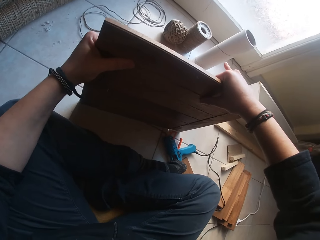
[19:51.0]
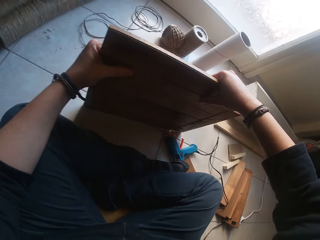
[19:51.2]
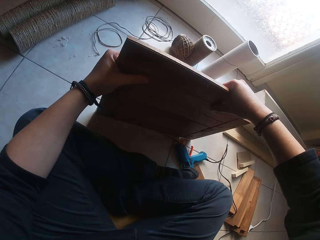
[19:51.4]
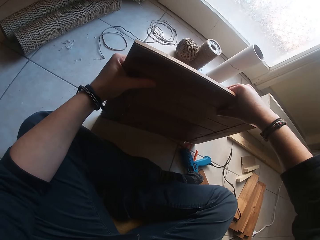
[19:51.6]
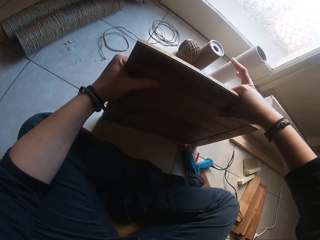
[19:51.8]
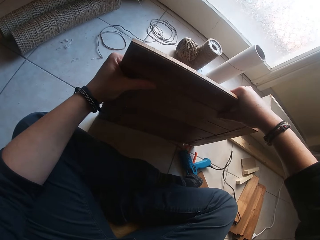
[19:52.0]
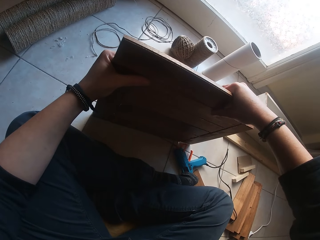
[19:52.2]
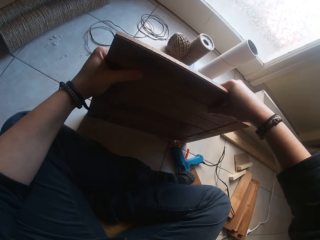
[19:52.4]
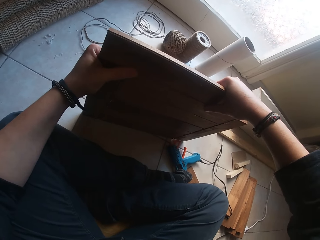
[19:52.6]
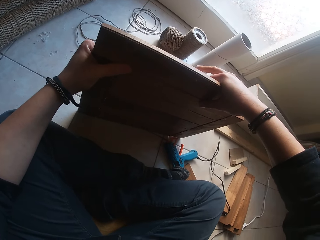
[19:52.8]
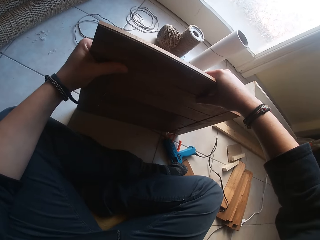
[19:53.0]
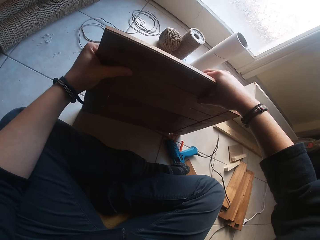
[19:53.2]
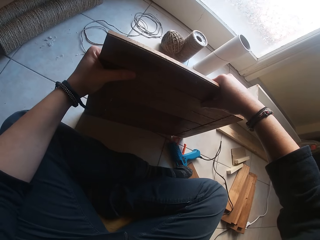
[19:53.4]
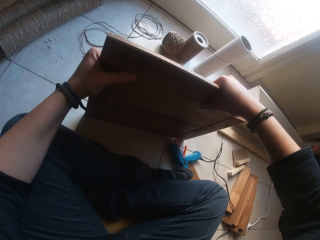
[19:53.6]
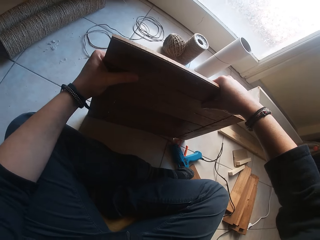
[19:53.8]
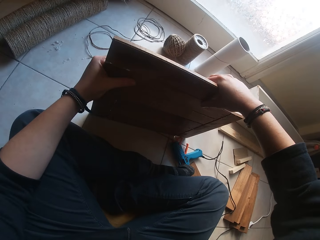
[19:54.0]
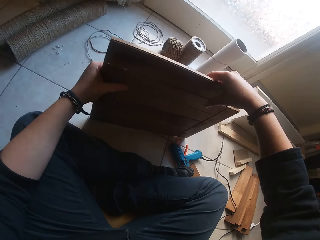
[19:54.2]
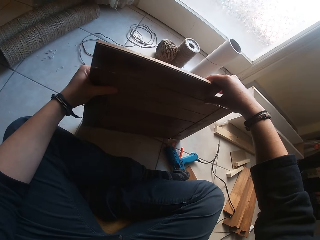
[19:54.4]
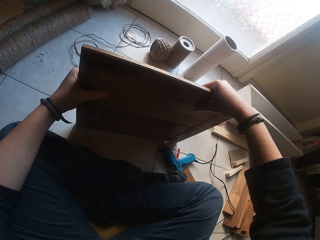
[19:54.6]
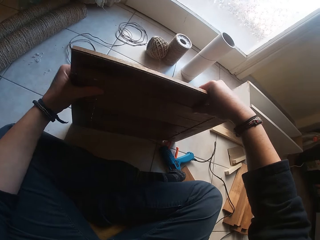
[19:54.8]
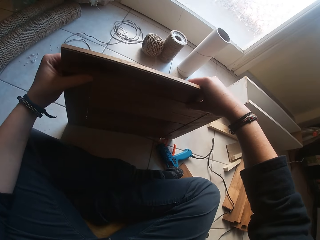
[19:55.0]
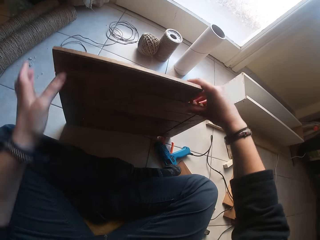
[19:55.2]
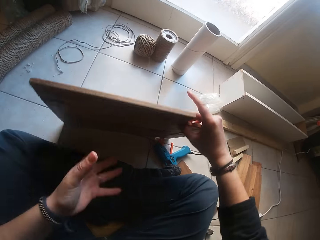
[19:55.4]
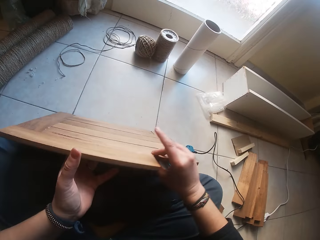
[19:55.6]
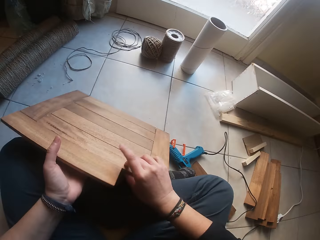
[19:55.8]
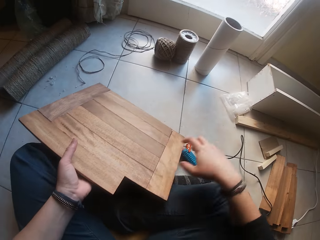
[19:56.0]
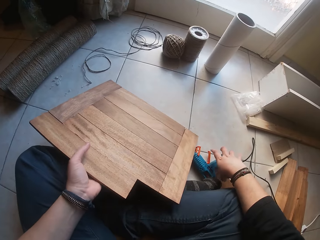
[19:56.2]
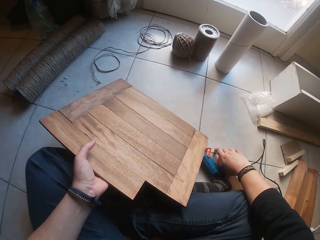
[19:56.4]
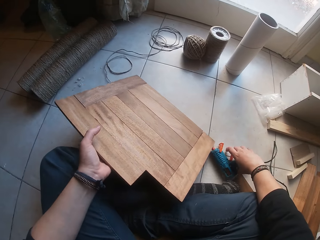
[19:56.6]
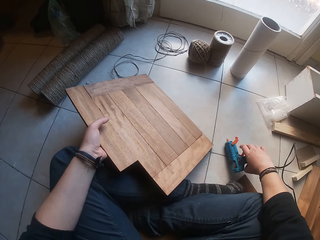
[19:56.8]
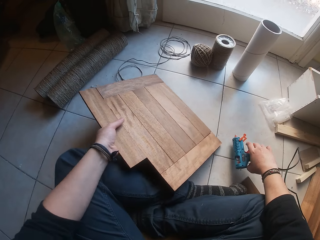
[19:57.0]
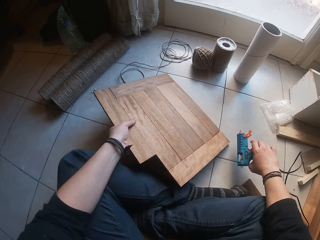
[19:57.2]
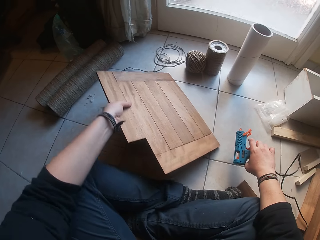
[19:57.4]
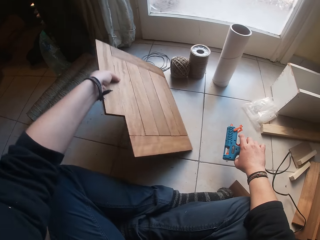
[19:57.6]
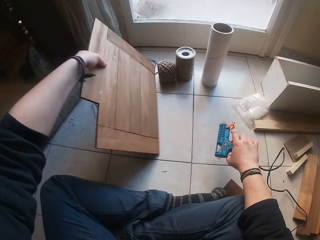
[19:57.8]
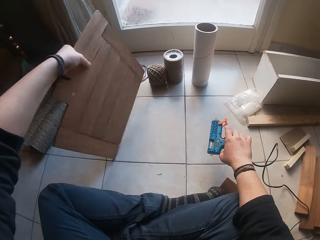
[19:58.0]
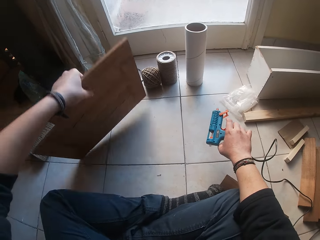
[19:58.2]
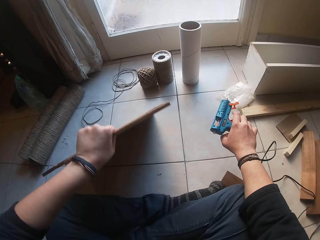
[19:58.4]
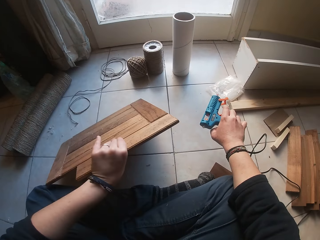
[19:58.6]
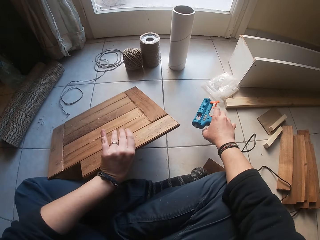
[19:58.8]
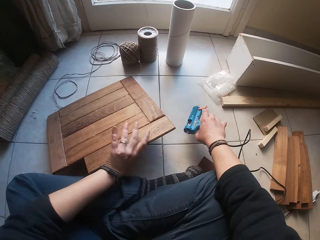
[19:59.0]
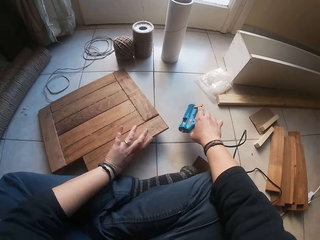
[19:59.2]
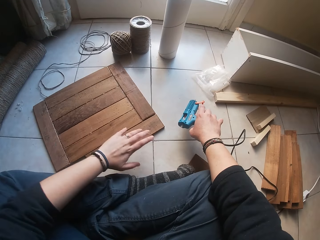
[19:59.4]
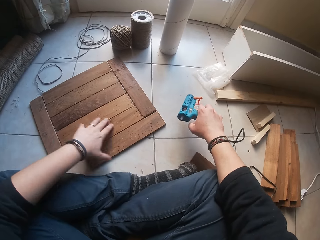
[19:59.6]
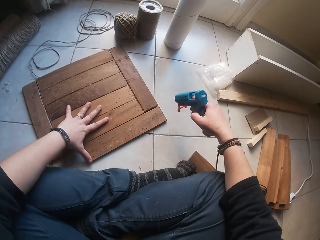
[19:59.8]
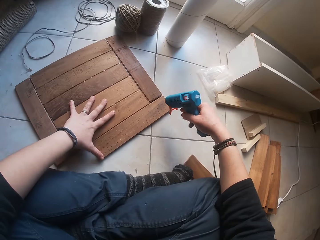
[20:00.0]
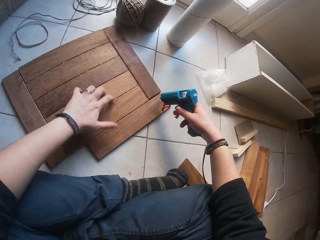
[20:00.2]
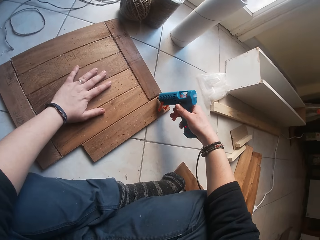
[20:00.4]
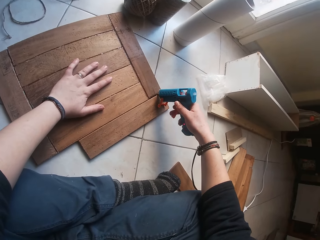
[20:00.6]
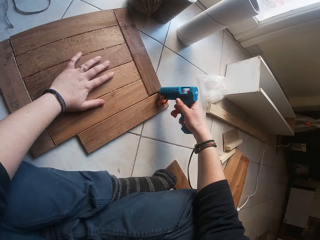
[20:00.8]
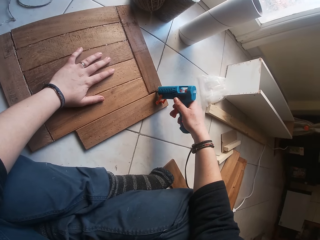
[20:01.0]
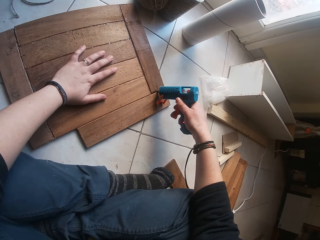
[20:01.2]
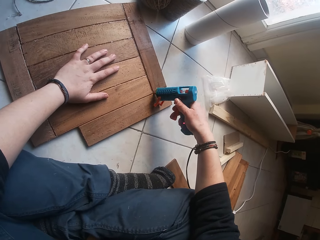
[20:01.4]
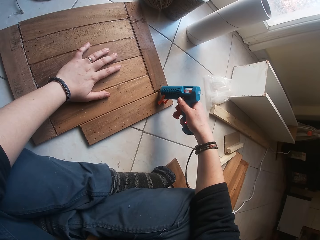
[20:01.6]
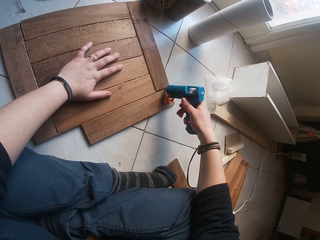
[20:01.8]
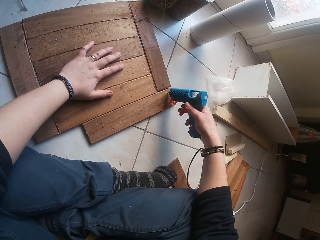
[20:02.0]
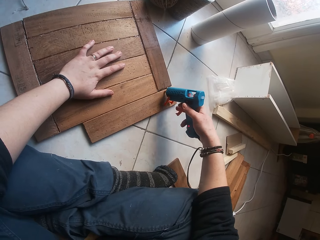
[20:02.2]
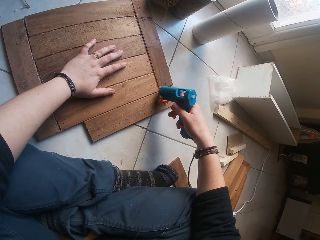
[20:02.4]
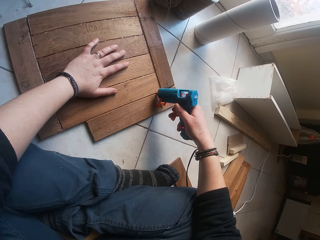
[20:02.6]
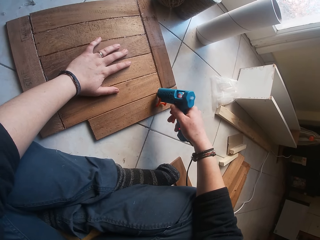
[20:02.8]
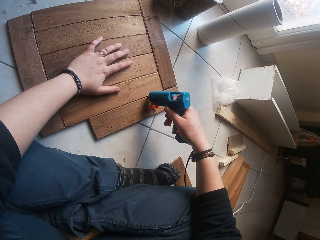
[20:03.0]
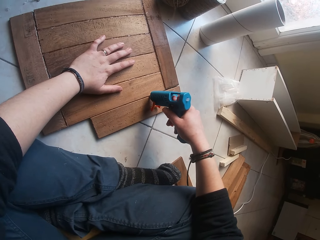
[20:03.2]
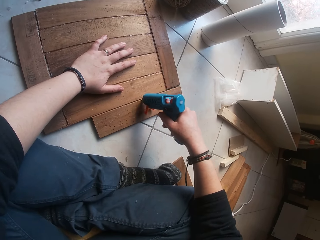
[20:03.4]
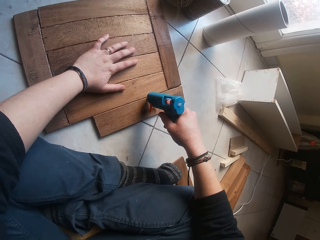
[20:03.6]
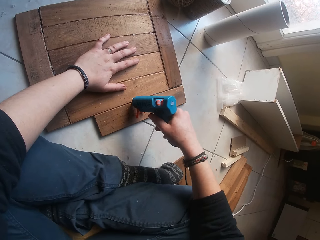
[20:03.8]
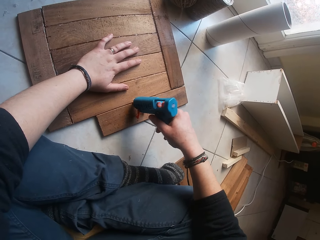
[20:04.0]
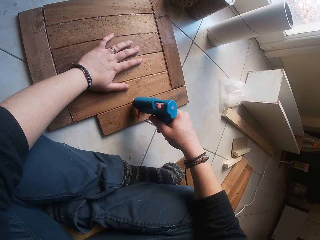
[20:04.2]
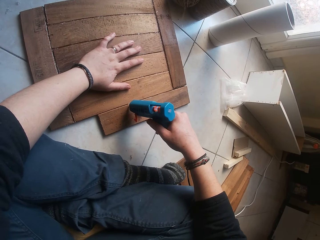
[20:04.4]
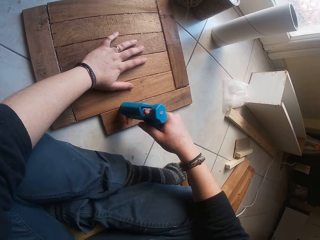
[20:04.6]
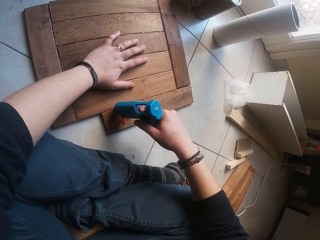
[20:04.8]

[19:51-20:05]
The camera wearer holds the wood. They pick up the glue gun. They pick up the wood. They place the wood down. They apply the glue on the wood.

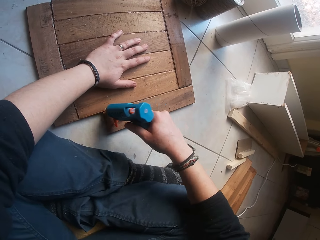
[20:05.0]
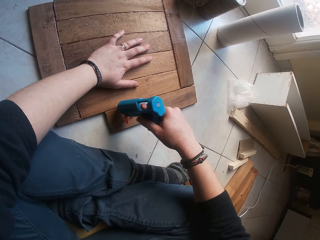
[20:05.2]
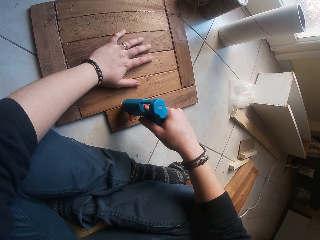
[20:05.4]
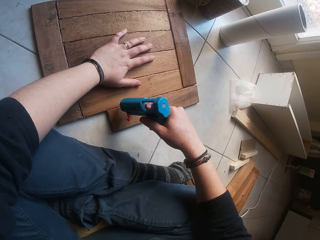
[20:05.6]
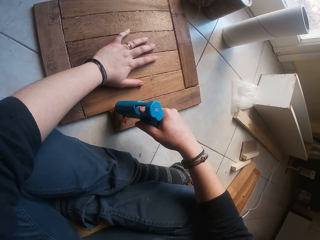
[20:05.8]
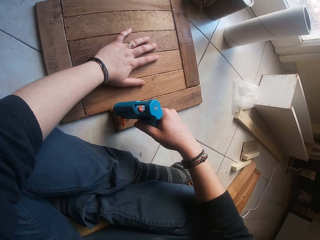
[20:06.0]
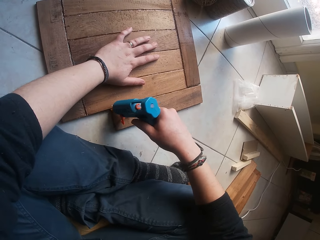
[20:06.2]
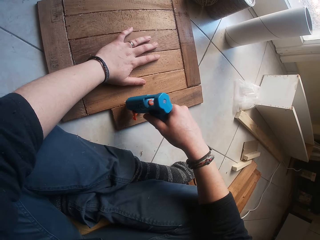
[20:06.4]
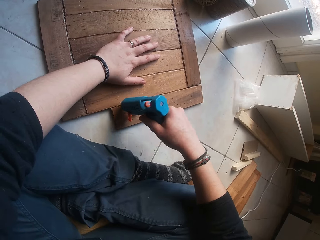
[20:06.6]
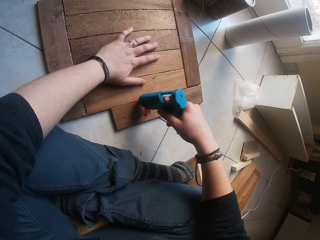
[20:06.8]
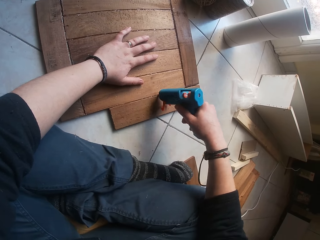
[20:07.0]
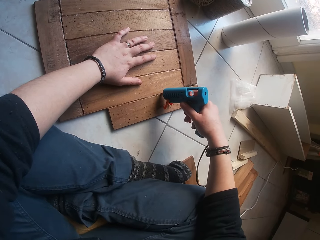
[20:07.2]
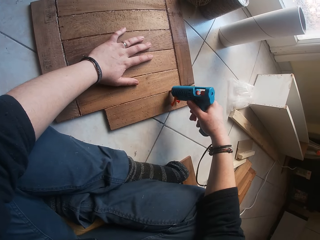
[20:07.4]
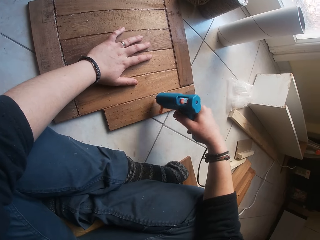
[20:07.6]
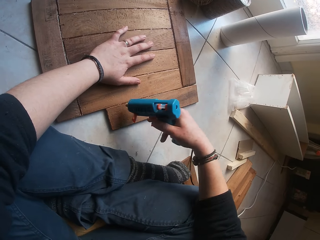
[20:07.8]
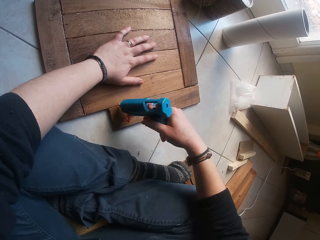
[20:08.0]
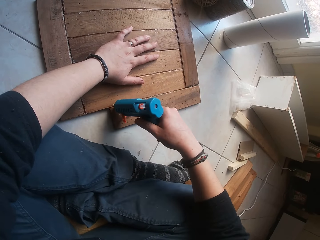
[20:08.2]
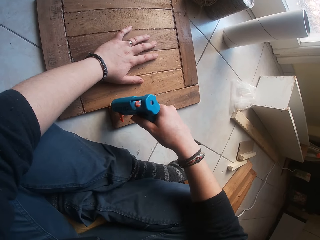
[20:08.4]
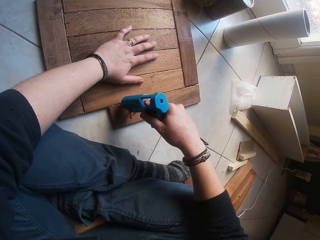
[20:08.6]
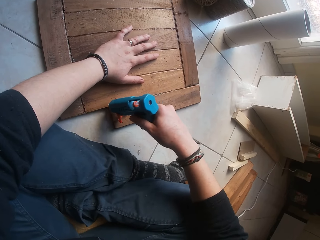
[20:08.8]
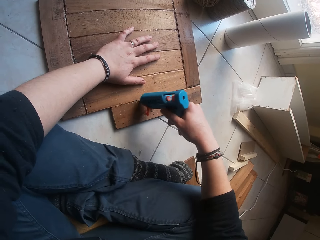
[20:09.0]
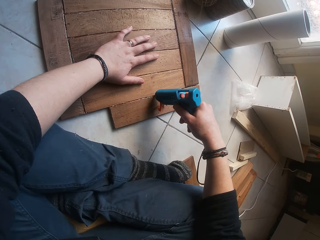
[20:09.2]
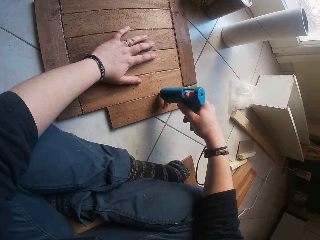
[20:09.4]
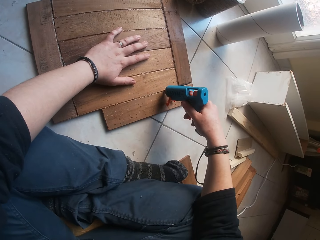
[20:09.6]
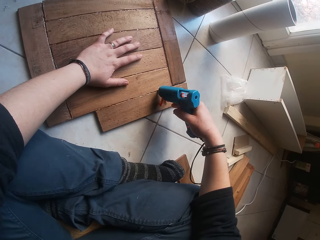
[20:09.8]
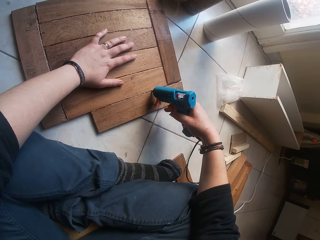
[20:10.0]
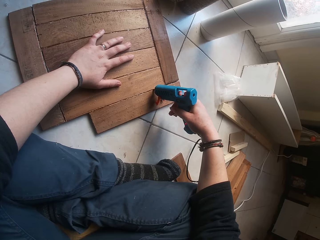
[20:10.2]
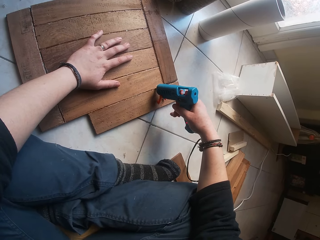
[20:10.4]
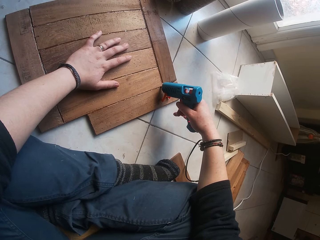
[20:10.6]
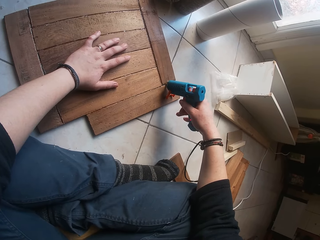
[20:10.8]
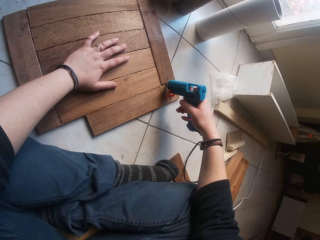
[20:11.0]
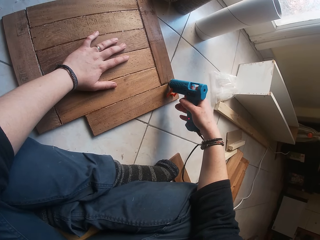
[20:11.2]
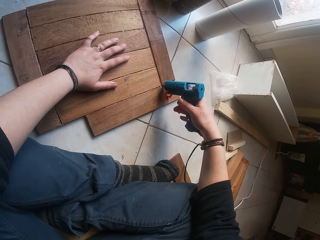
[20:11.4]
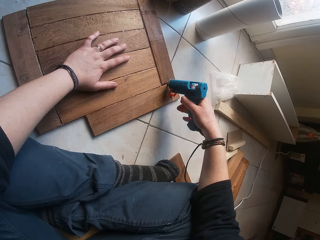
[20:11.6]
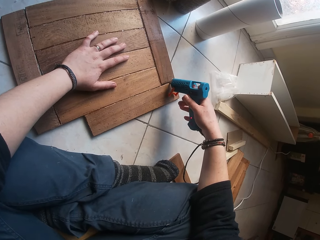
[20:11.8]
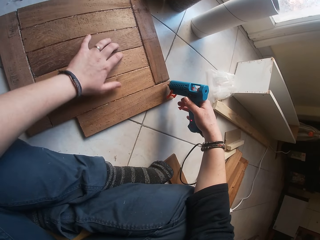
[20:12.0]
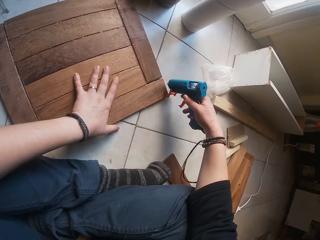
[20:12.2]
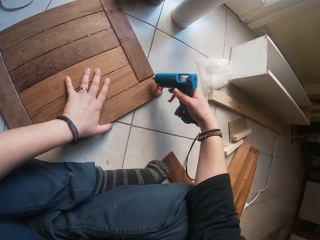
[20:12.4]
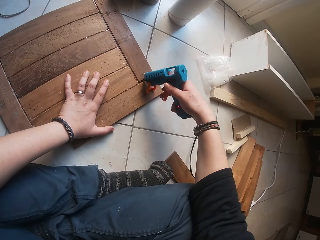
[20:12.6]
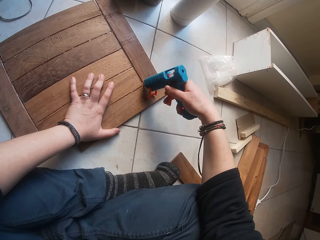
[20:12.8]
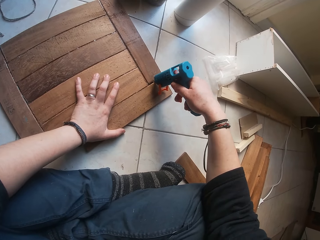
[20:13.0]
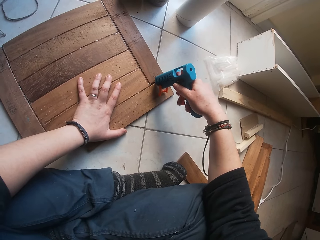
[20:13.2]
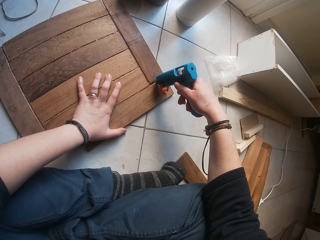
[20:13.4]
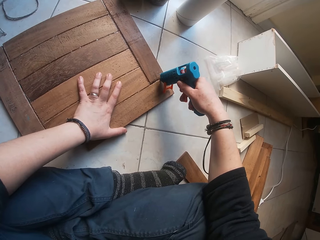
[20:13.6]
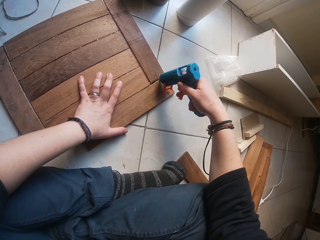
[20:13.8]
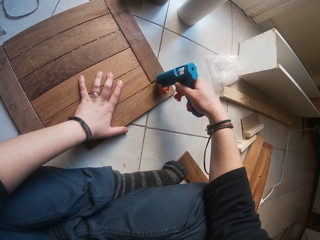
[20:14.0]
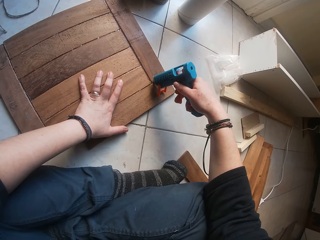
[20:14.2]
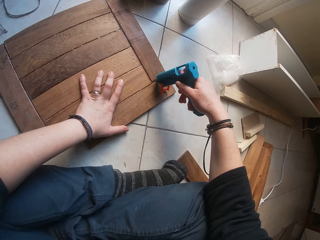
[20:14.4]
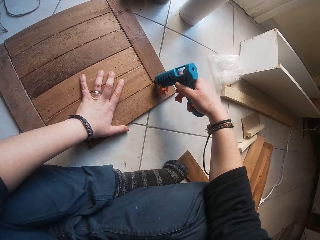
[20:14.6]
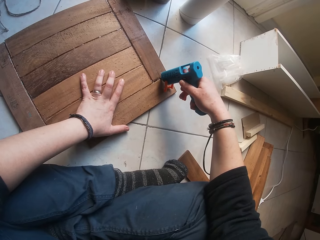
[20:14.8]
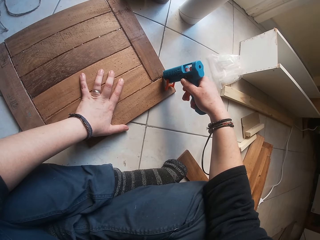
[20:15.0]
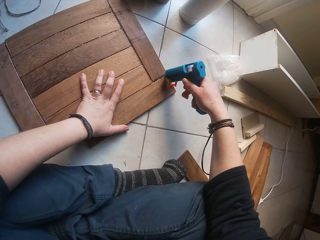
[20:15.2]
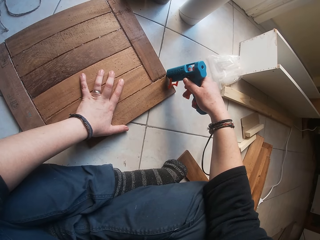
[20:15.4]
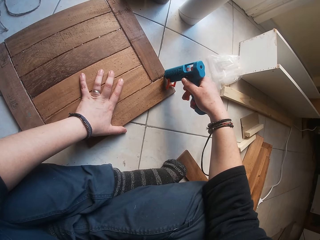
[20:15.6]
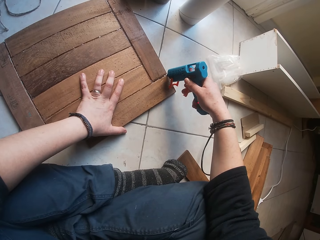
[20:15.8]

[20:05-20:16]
The camera wearer holds the wood. They apply the glue on the wood.
